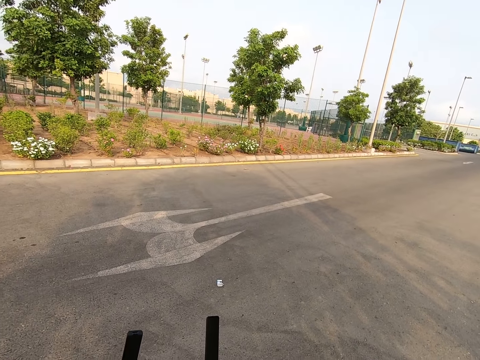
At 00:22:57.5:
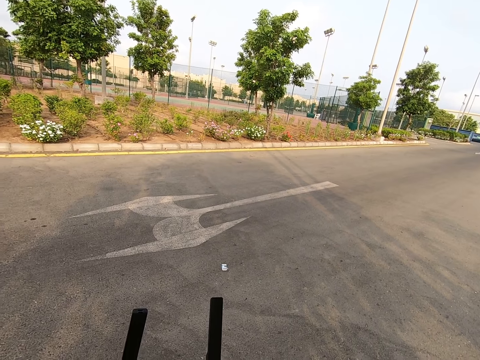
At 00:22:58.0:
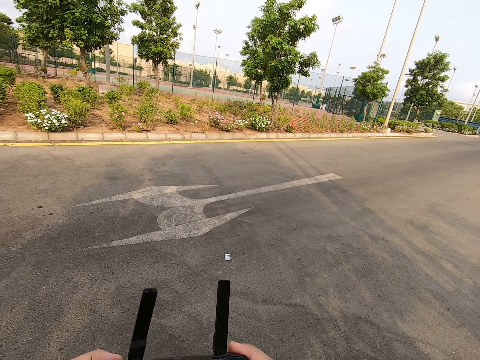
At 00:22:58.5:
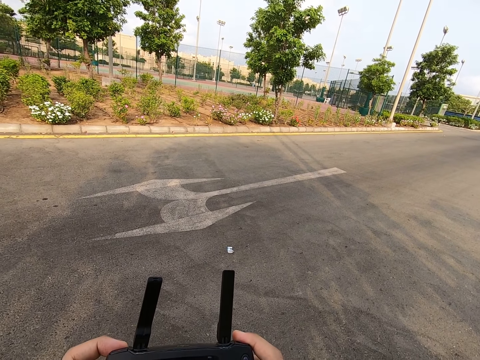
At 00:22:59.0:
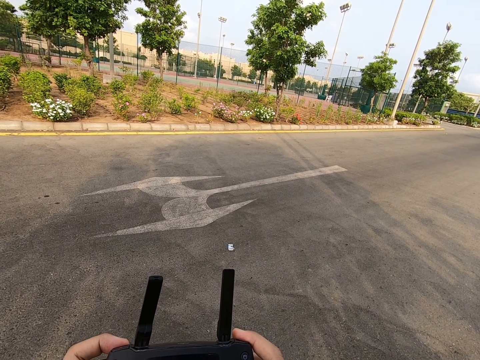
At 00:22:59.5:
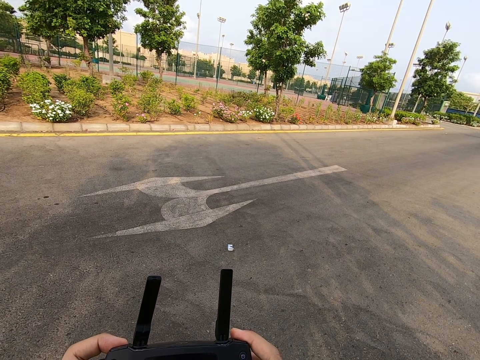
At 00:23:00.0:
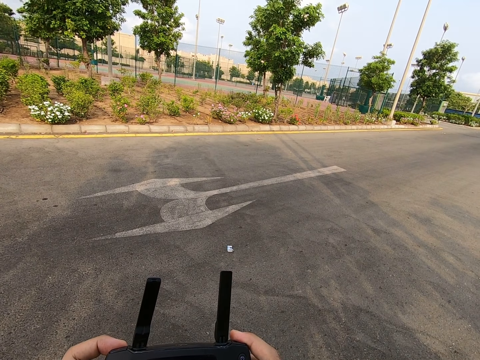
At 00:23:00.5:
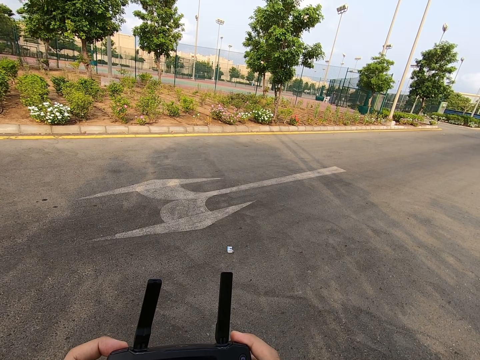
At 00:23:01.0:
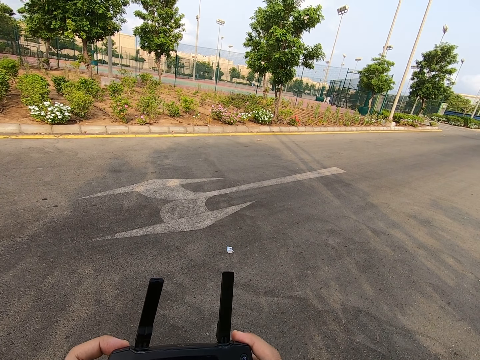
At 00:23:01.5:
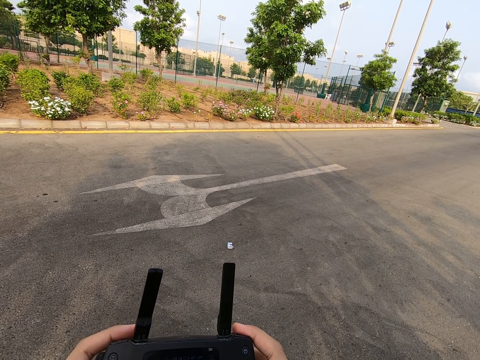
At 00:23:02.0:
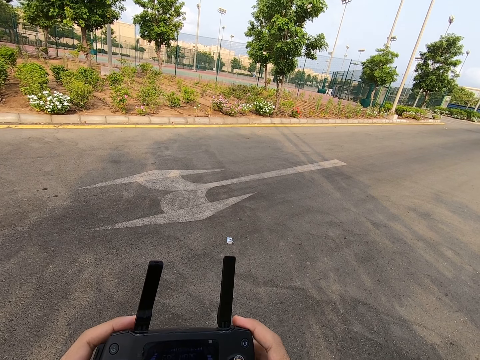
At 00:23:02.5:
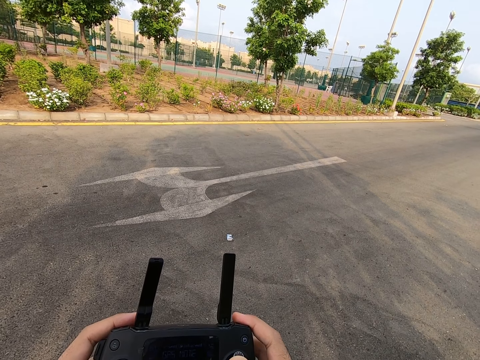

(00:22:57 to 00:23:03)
The camera wearer presses the drone controller.

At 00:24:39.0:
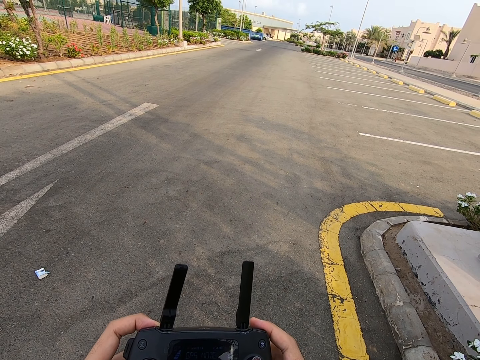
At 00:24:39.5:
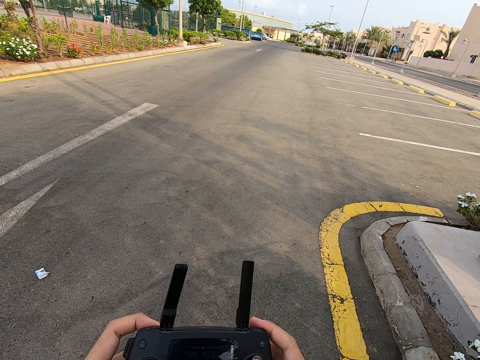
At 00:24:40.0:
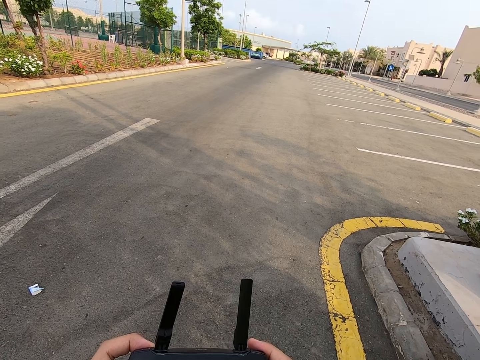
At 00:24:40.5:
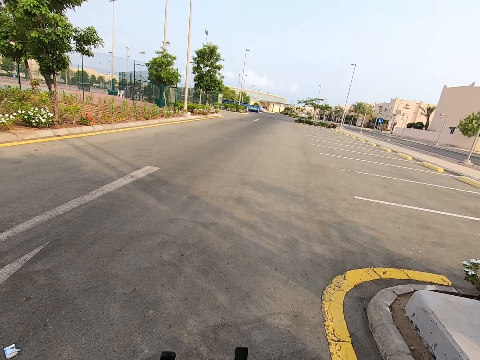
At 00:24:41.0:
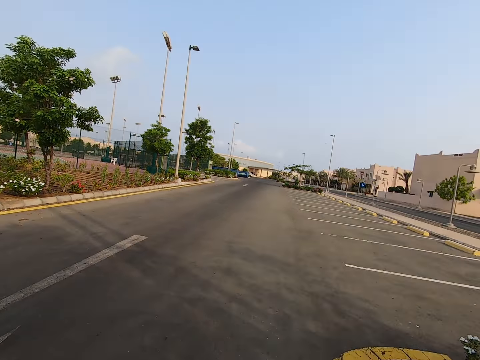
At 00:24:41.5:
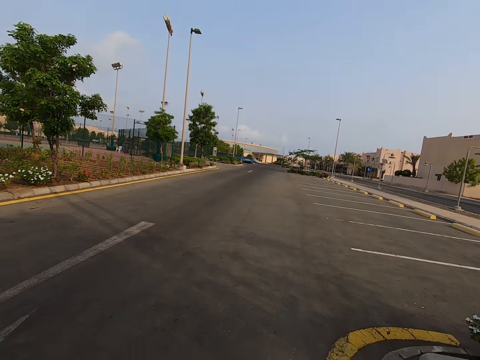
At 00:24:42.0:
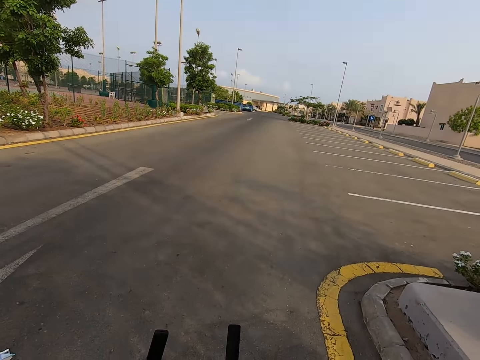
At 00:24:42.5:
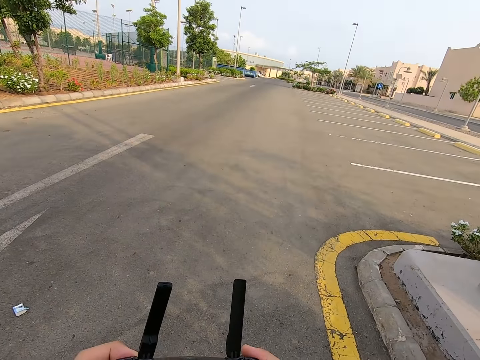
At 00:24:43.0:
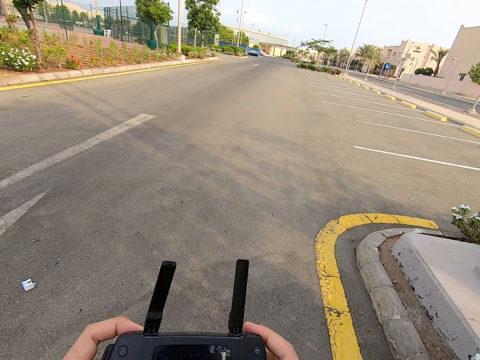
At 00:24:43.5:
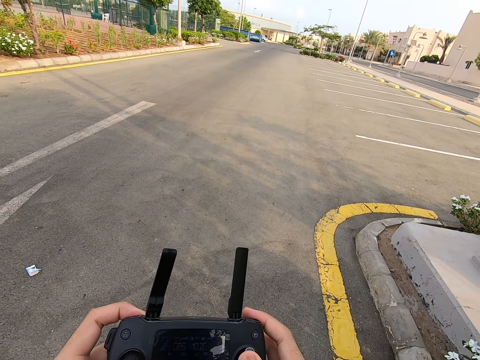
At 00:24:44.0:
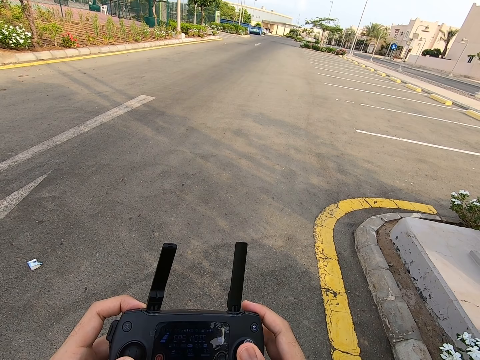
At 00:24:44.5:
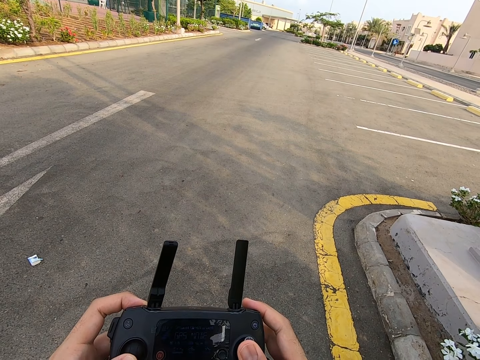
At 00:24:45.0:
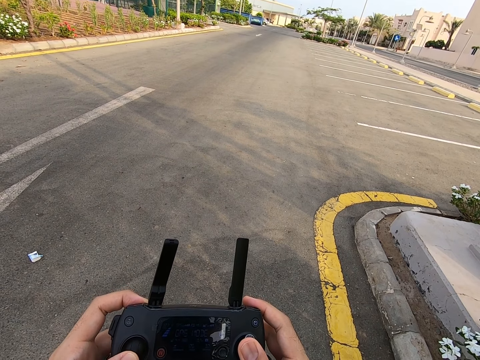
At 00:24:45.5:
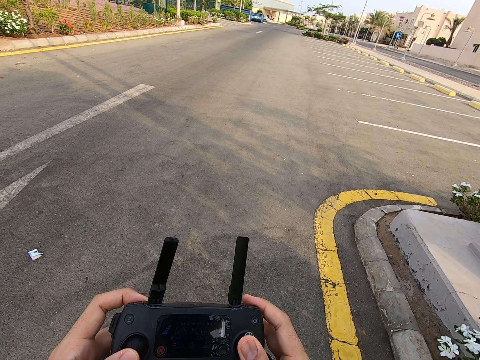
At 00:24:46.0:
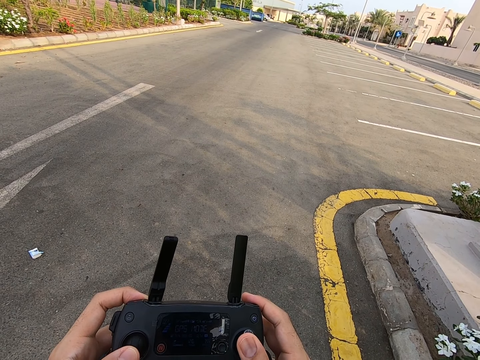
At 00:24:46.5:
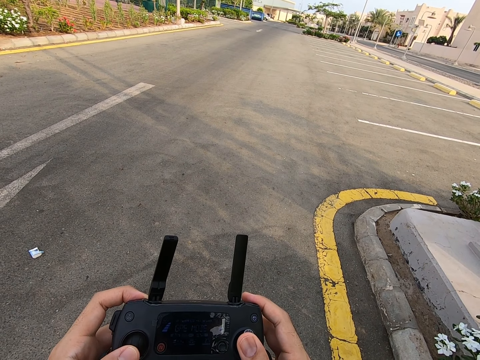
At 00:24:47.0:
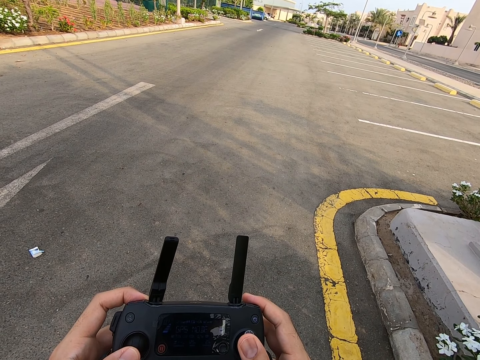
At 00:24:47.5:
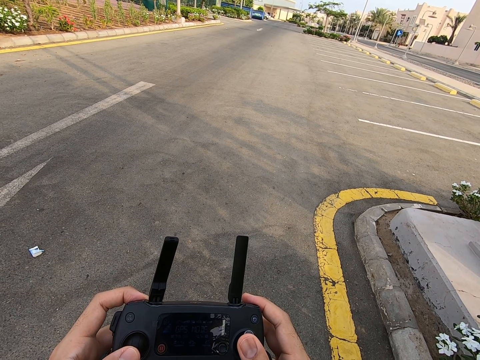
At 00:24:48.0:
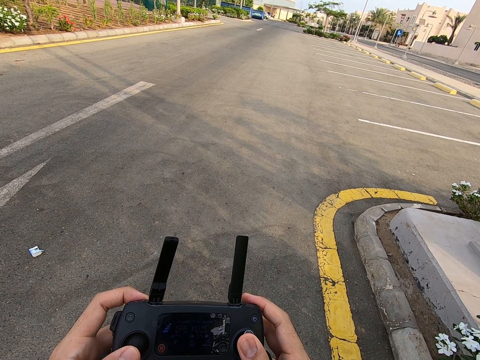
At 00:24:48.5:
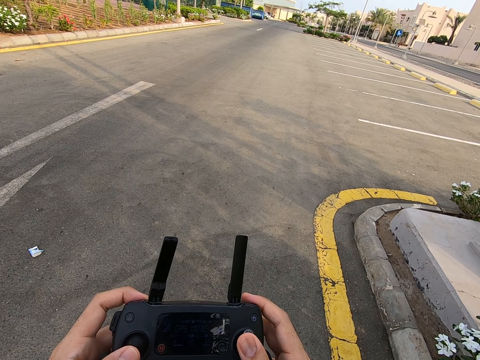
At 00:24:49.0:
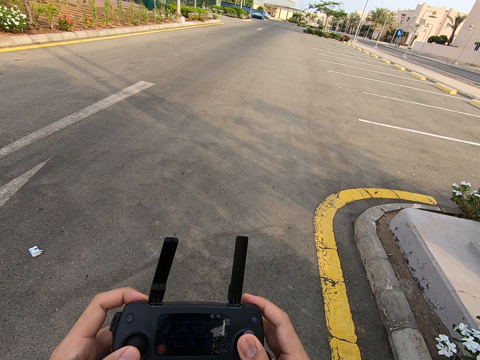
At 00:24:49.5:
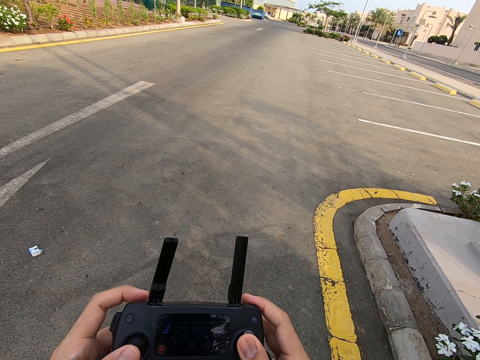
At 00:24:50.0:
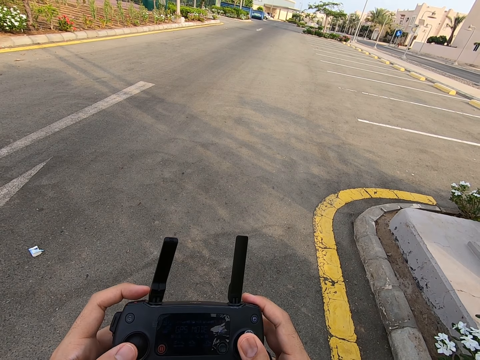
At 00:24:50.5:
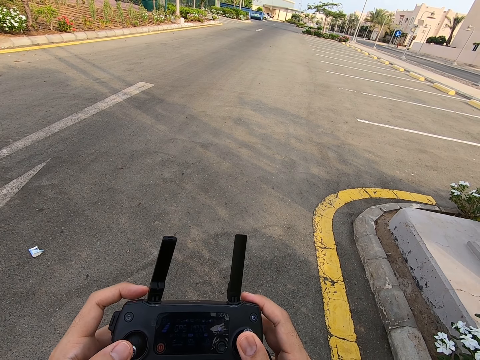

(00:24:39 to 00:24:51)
The camera wearer looks around. They press the drone controller.

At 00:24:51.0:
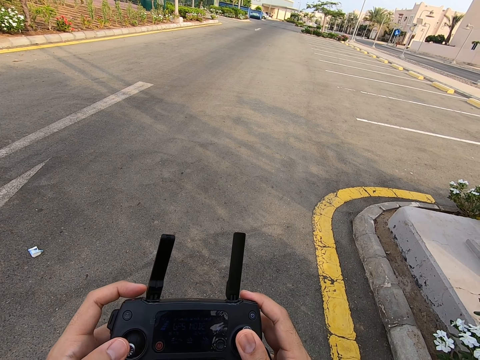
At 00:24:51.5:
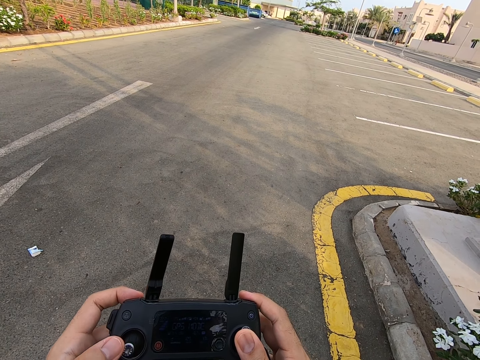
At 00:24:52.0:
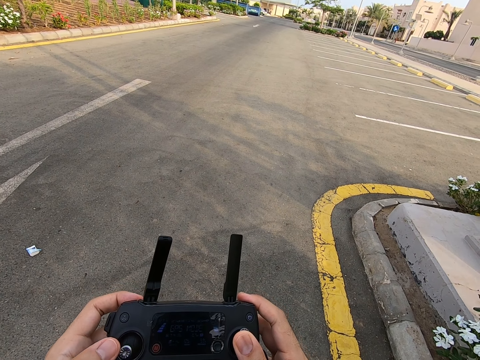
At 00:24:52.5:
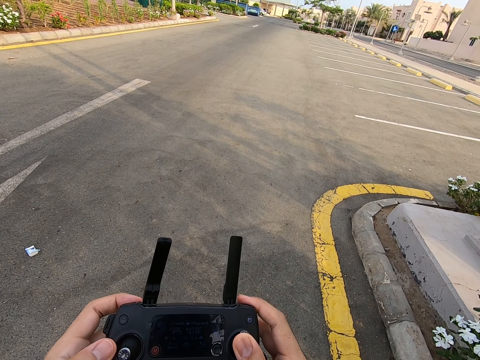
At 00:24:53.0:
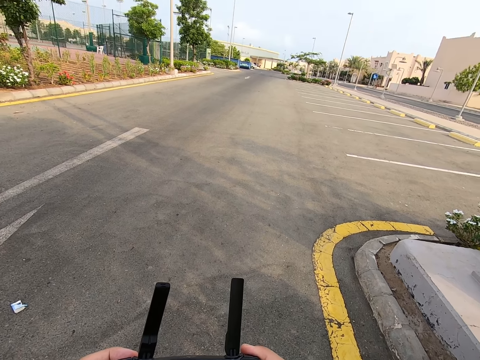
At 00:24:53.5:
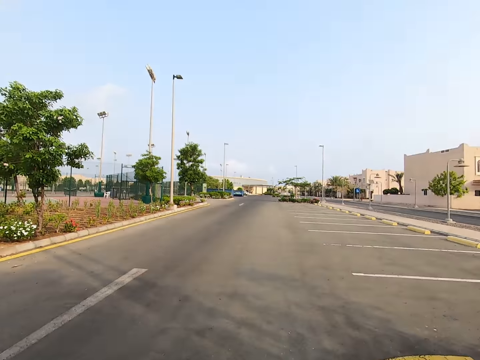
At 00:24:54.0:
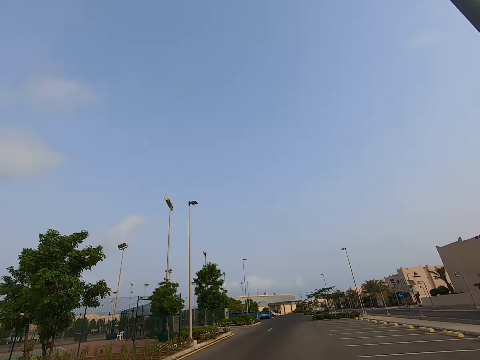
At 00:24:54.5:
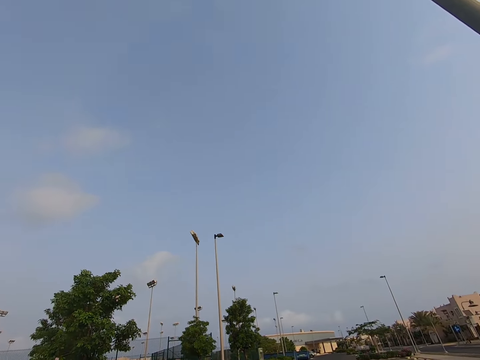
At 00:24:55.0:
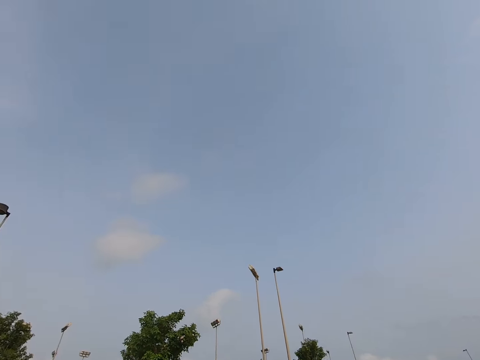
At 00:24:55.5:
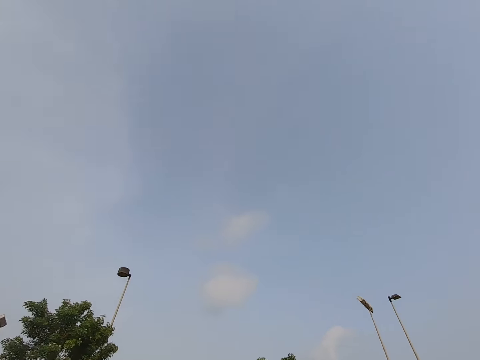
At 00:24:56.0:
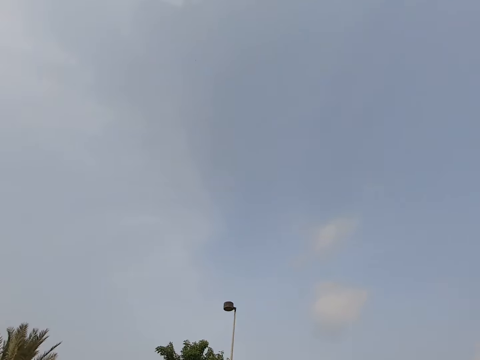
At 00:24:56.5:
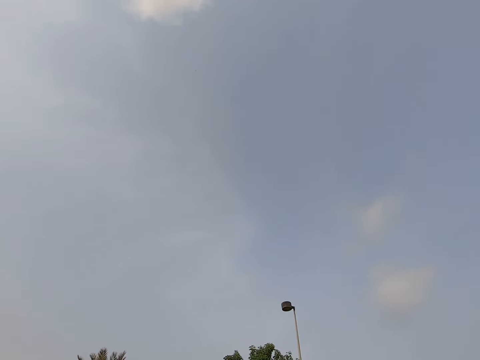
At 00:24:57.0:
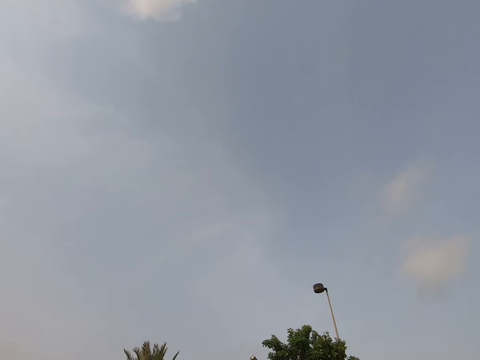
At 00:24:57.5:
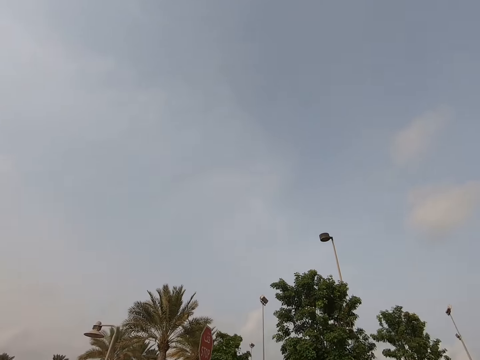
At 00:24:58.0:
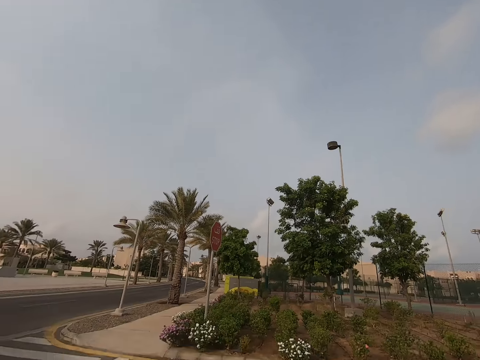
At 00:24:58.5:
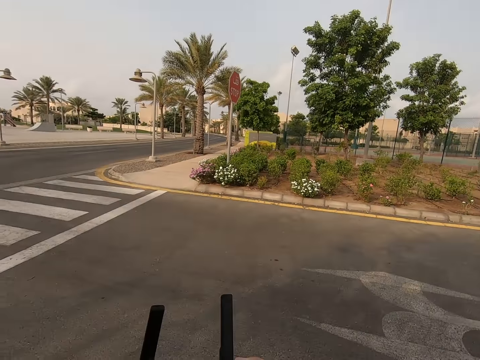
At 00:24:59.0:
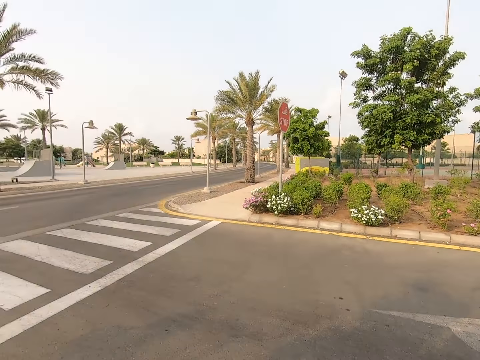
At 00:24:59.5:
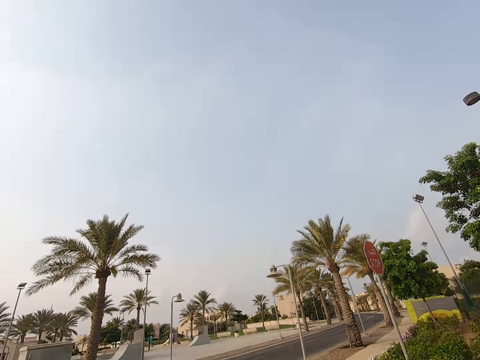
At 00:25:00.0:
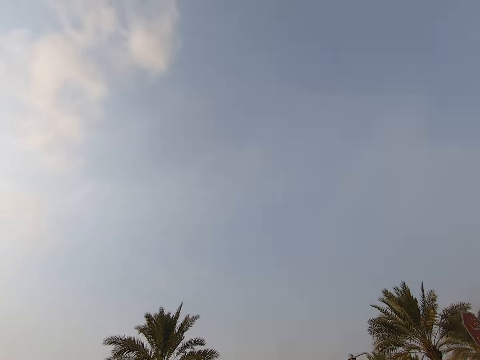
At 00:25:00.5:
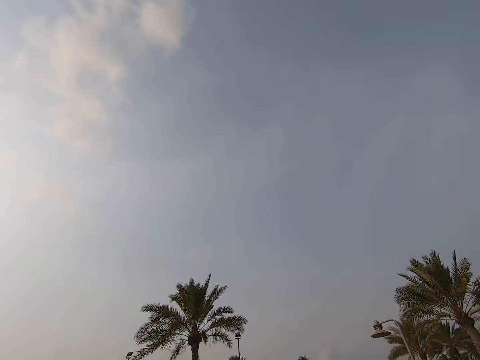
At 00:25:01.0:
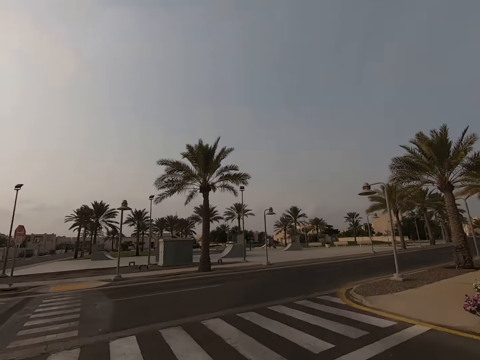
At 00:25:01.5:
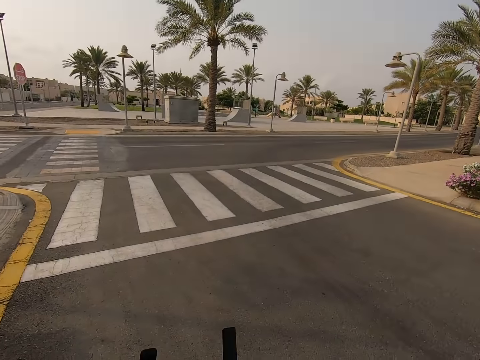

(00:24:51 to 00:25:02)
The camera wearer looks around. They press the drone controller. They look around.
